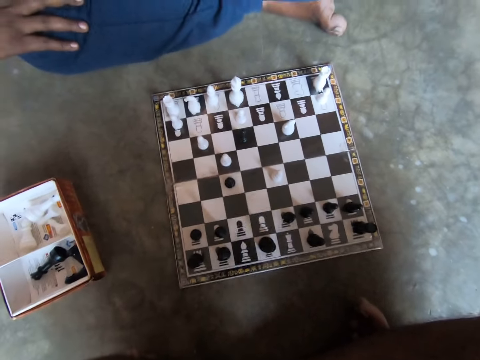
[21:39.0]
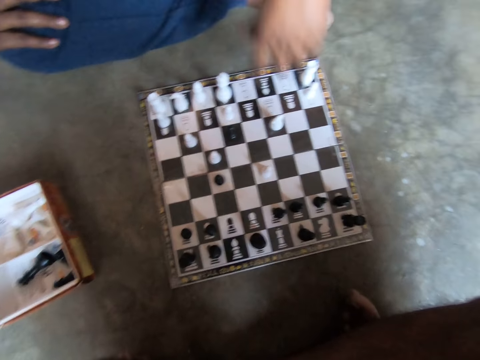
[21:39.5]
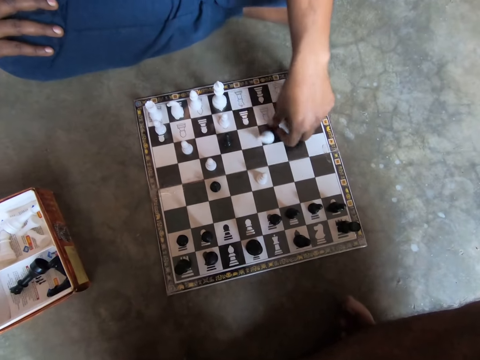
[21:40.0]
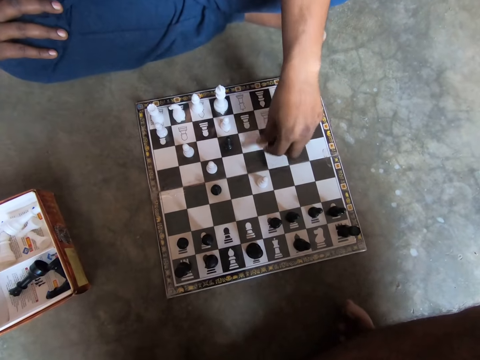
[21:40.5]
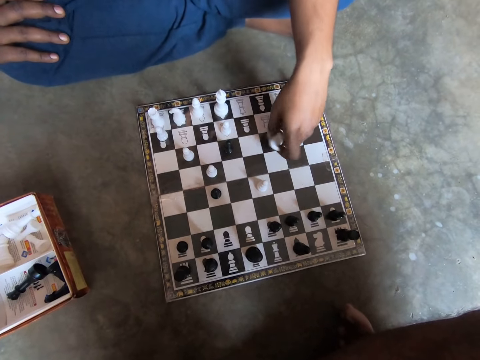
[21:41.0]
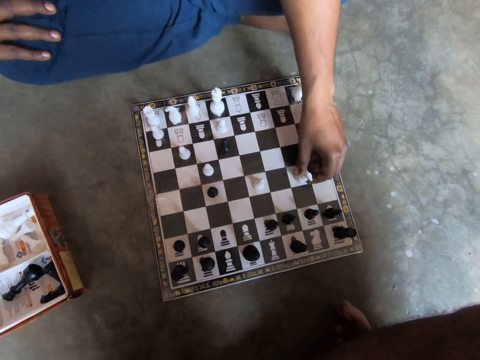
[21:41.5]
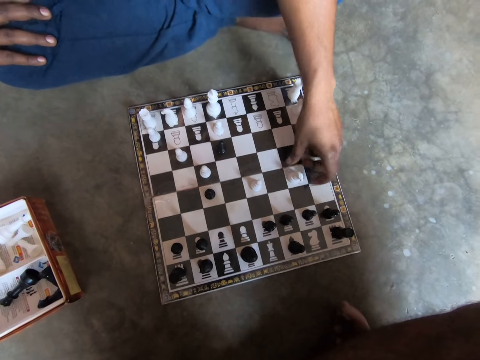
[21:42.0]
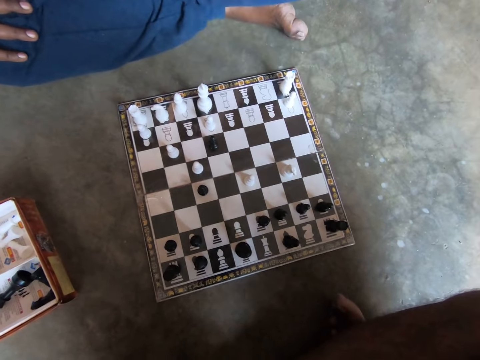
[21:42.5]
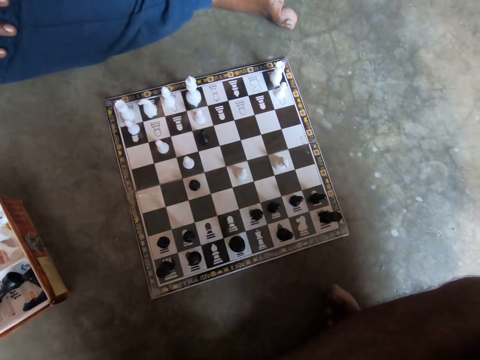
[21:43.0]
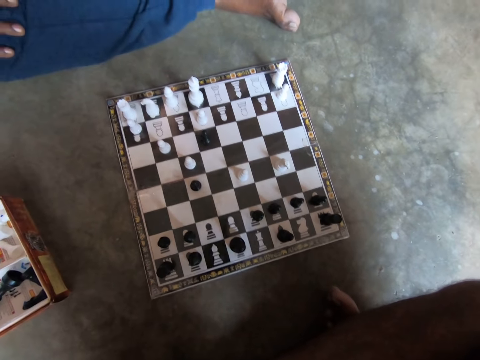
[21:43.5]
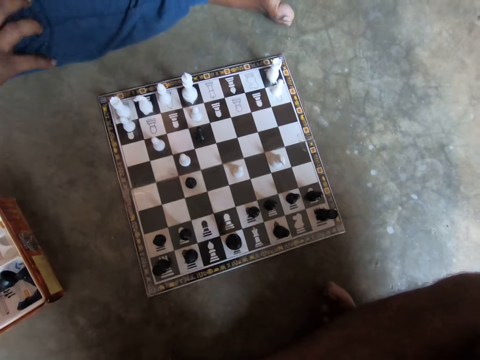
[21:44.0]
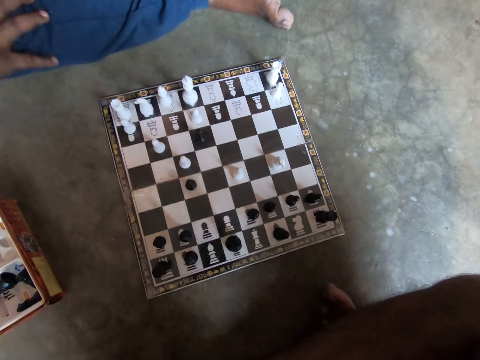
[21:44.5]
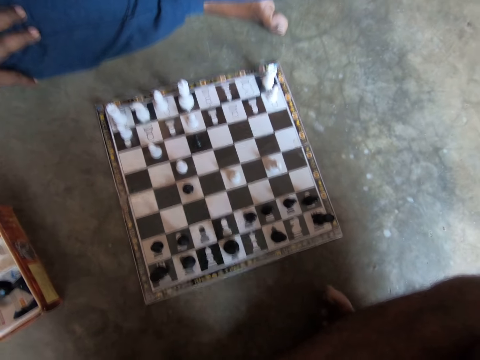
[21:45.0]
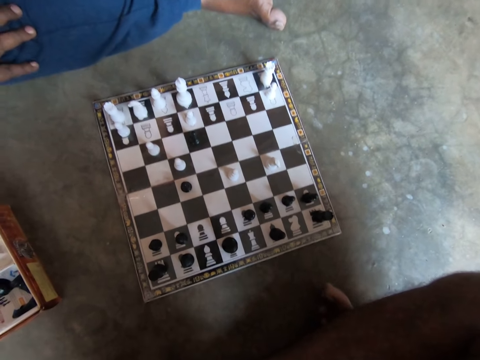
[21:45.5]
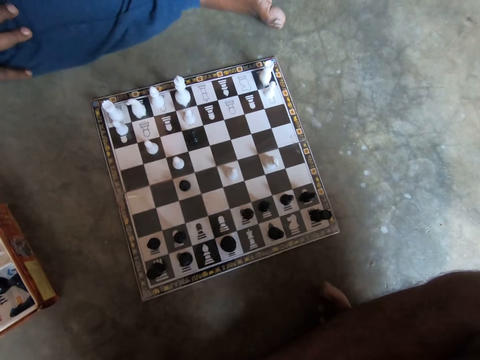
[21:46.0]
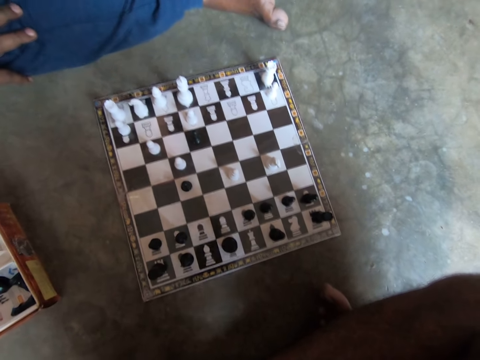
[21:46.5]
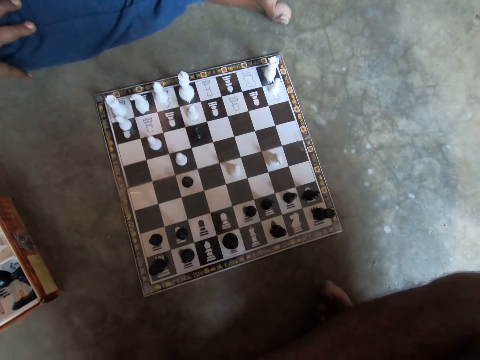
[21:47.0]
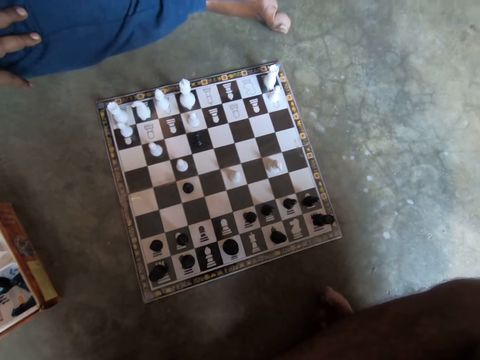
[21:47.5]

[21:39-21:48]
A man holds the chess piece. The man plays the chess piece on the chessboard with his left hand. He lifts his hand.

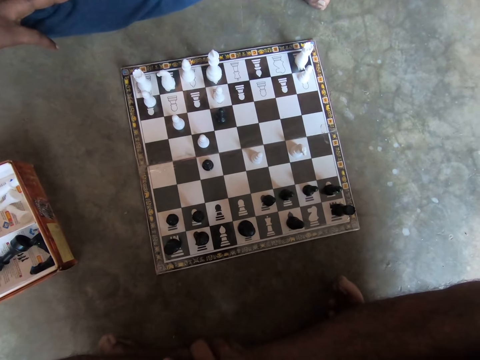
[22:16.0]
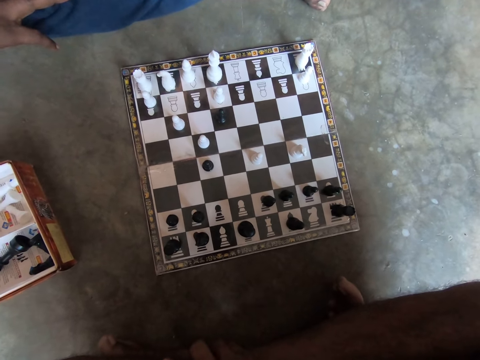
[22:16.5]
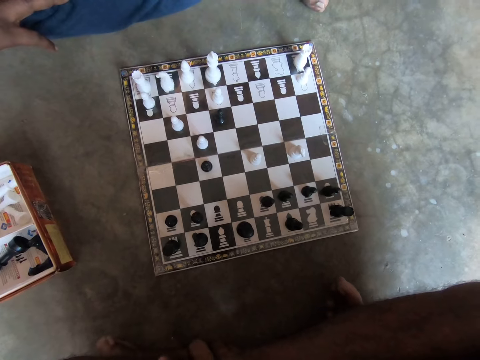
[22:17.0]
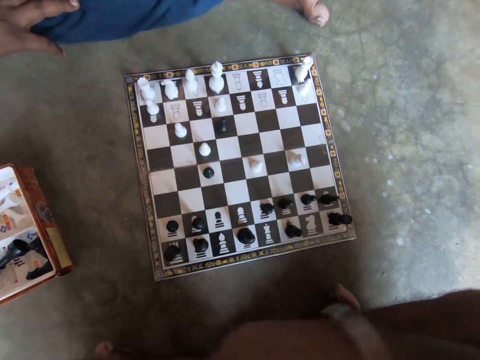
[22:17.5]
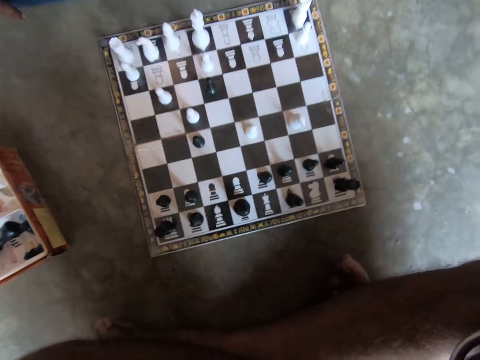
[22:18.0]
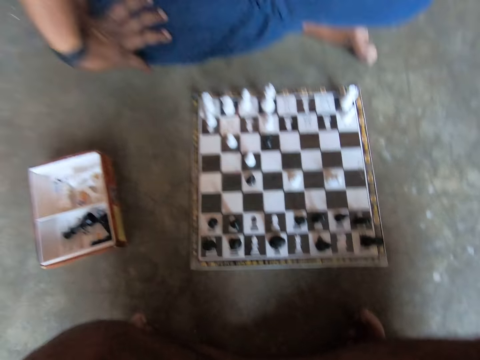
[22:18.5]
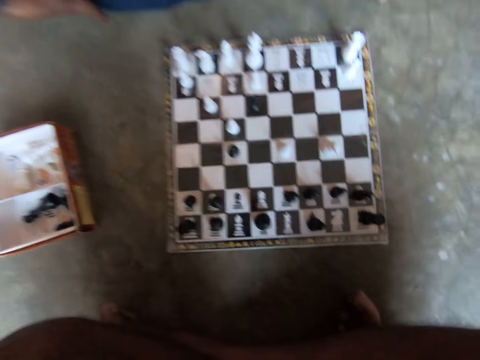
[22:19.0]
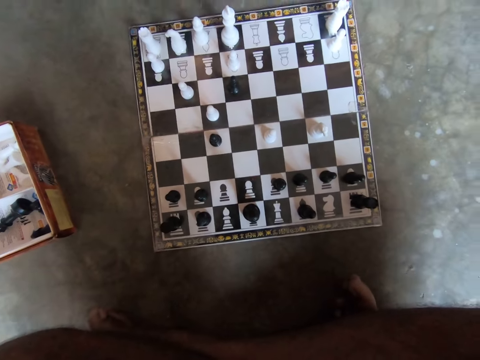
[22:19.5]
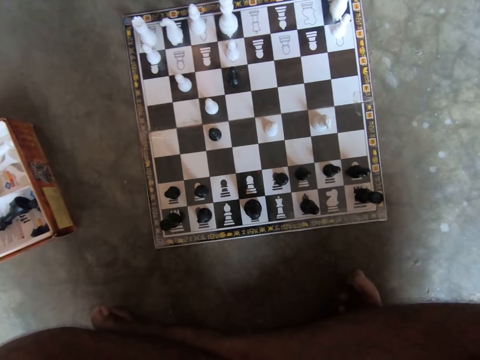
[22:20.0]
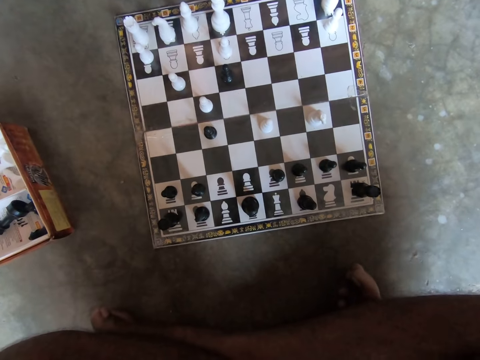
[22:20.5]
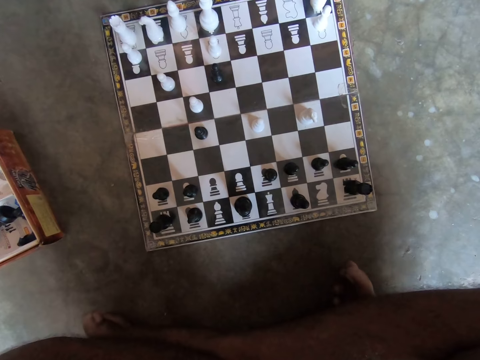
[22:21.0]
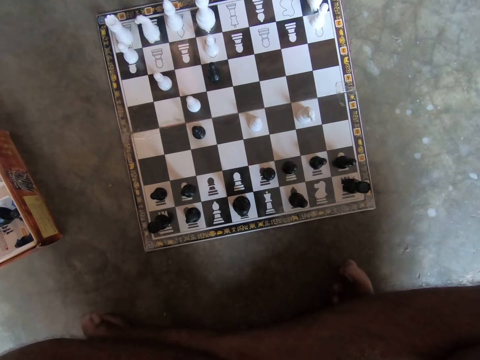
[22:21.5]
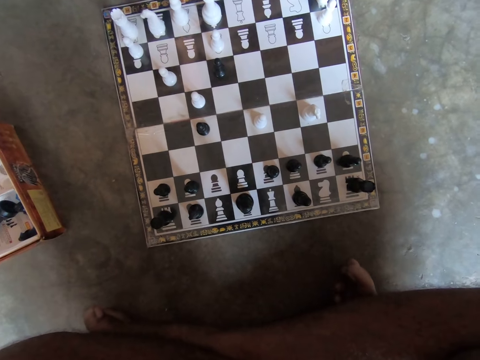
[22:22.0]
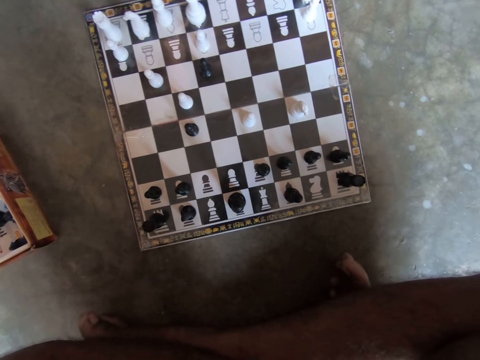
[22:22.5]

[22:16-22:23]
The camera wearer moves his hand.

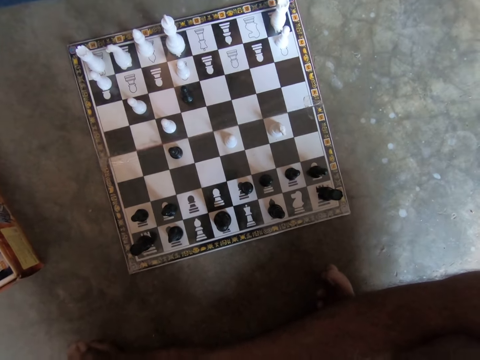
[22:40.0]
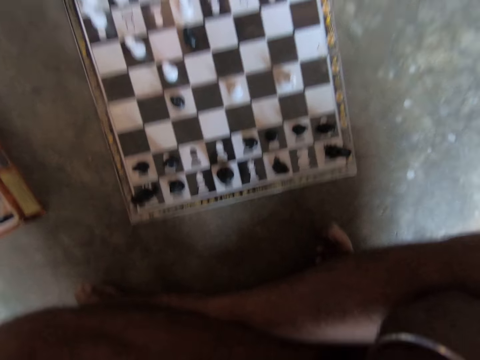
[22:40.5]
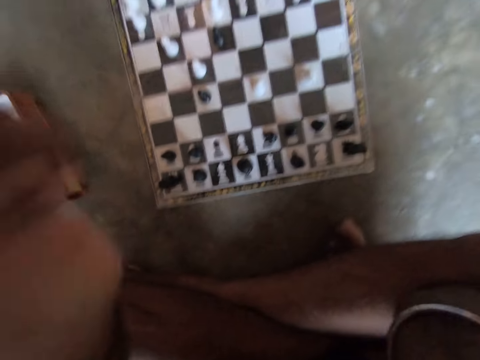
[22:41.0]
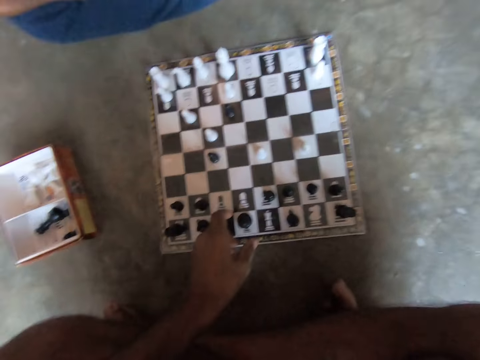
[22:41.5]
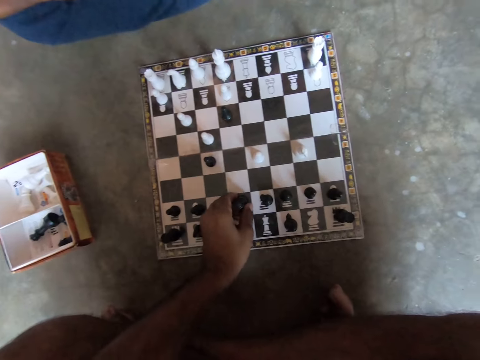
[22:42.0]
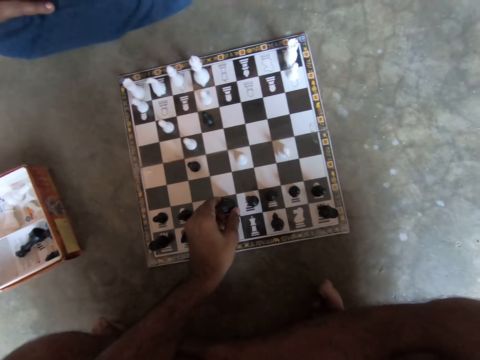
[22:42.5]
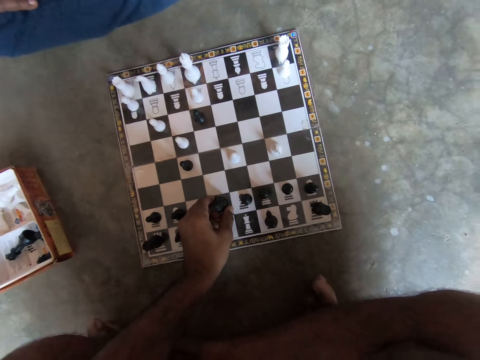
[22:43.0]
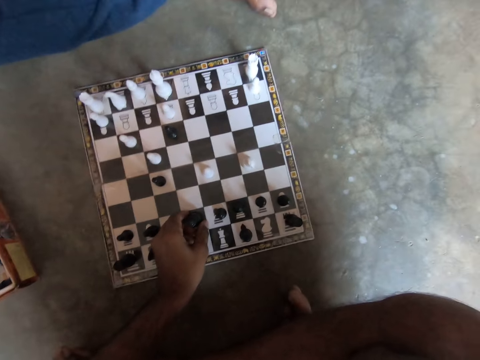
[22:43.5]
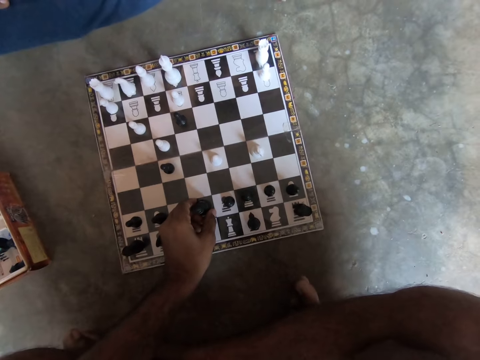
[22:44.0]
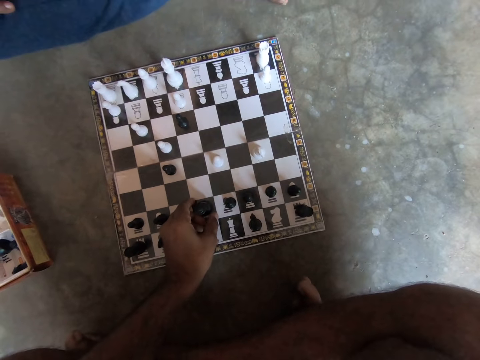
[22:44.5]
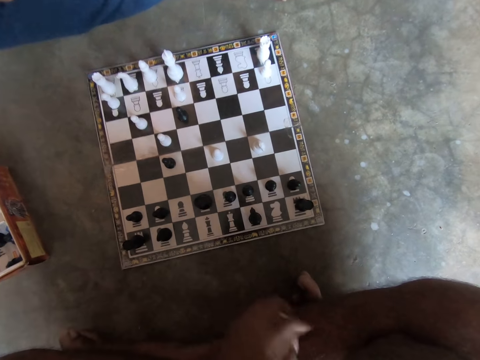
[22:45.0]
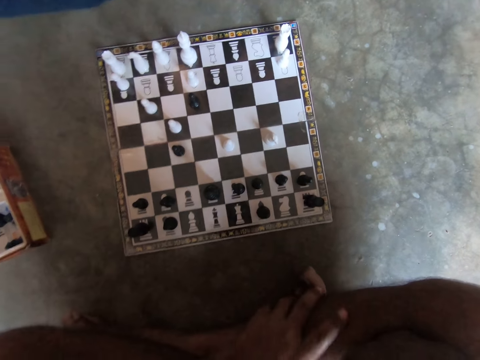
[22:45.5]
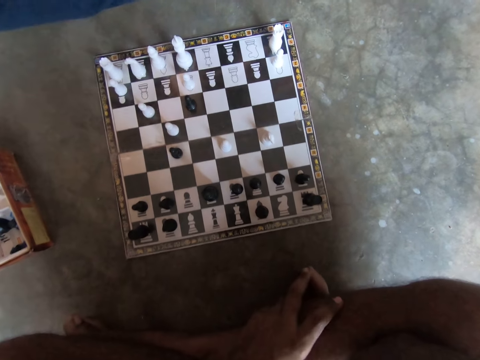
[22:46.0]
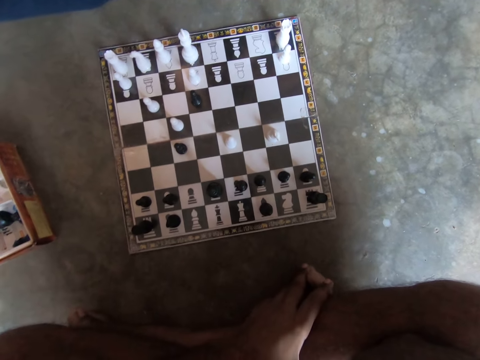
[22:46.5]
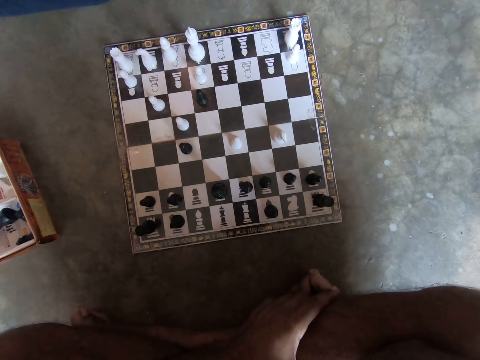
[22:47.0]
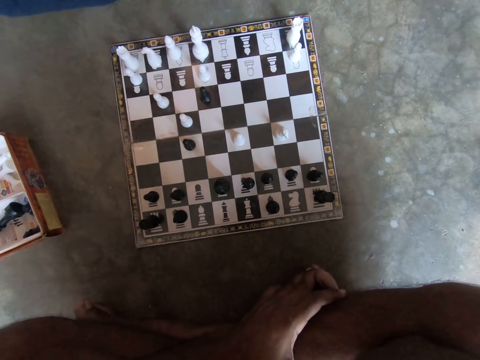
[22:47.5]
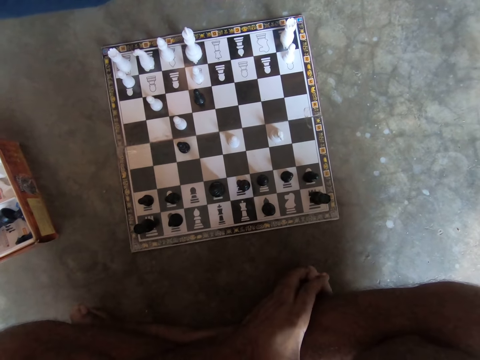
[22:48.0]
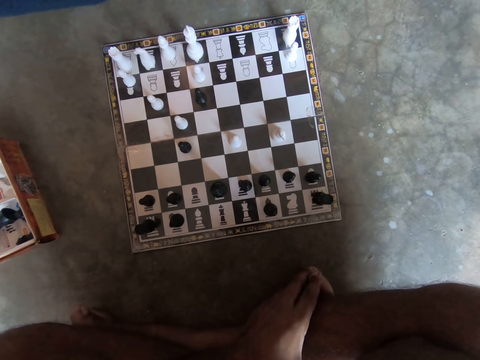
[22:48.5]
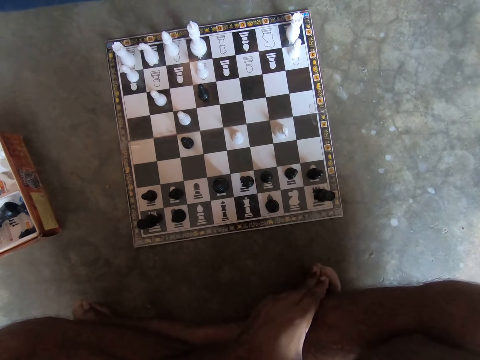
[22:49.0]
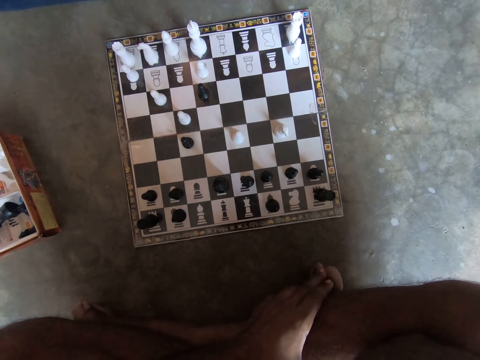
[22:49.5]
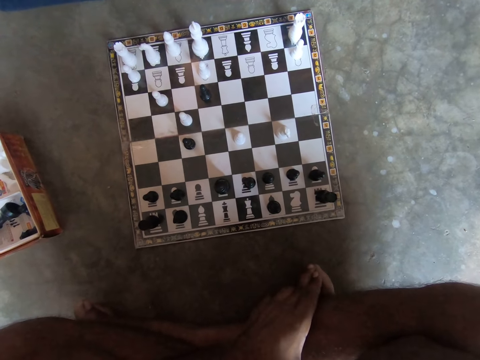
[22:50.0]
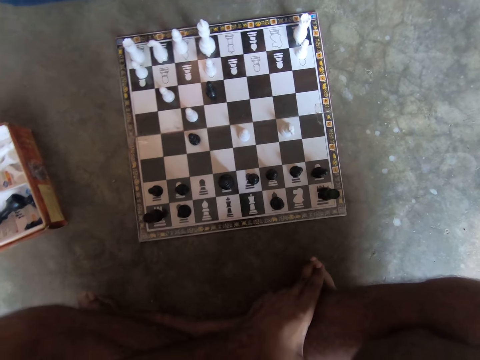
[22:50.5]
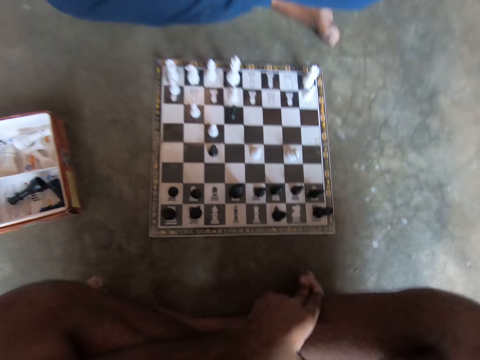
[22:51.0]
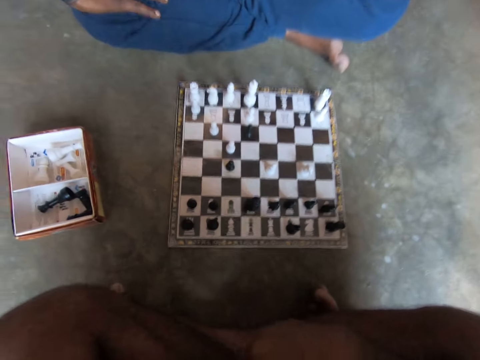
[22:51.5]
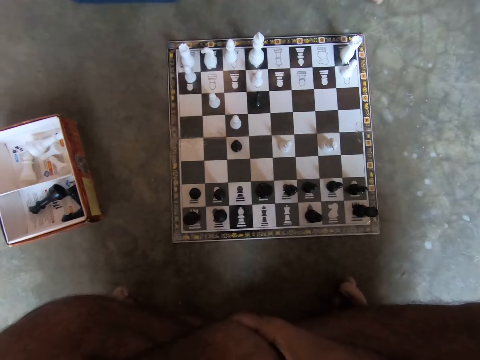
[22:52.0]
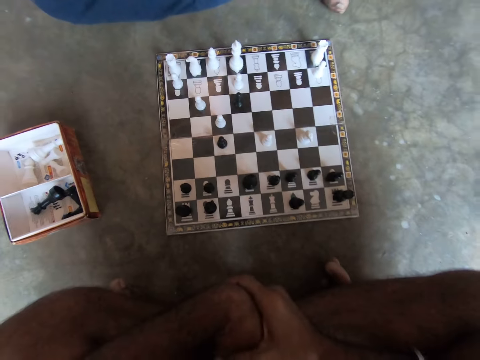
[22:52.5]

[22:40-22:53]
The camera wearer plays a chess piece on a chessboard on the floor with his left hand. A man sits on the floor in front of the camera wearer. The camera wearer touches his feet. He holds his leg with his left hand. He folds his hands on his lap.
